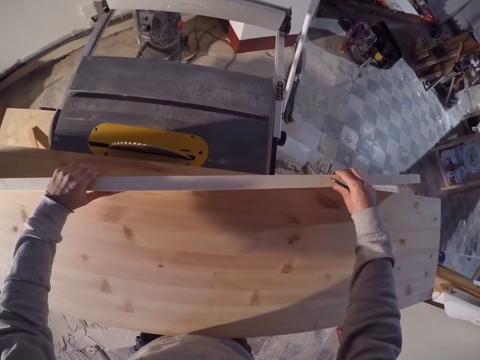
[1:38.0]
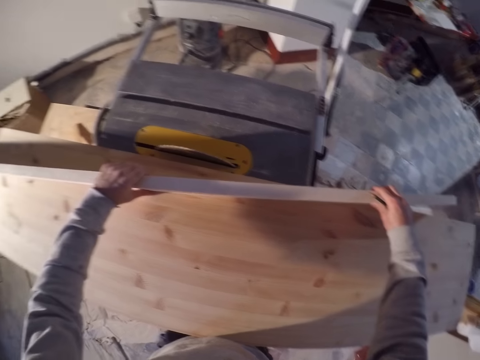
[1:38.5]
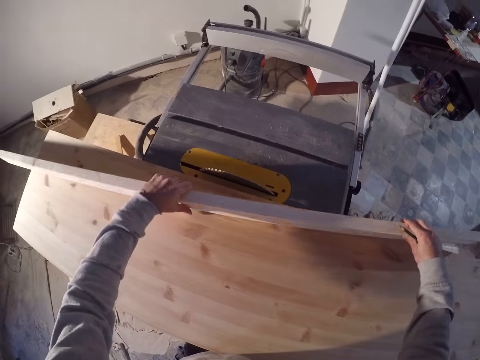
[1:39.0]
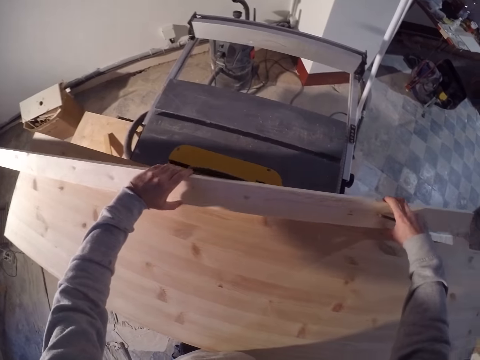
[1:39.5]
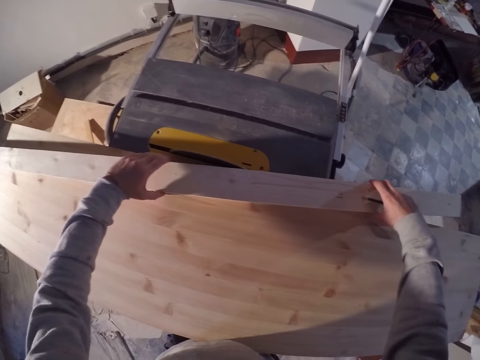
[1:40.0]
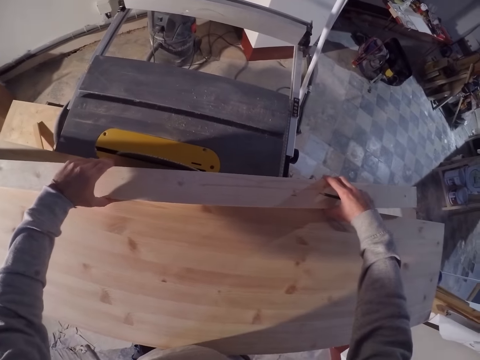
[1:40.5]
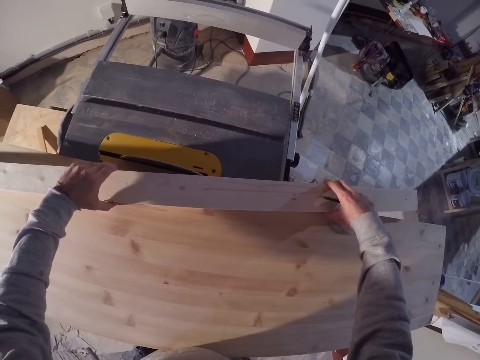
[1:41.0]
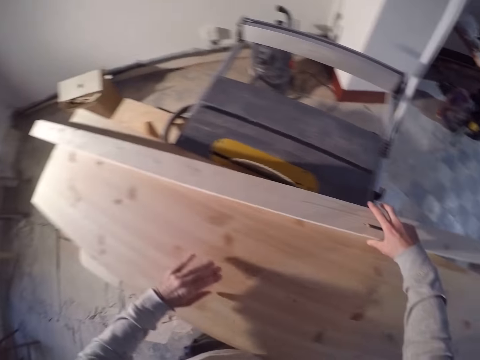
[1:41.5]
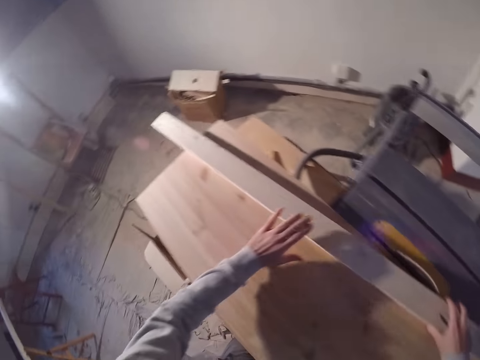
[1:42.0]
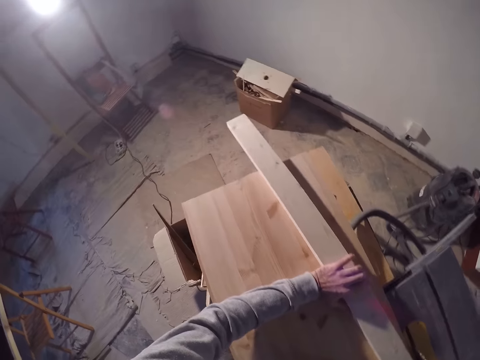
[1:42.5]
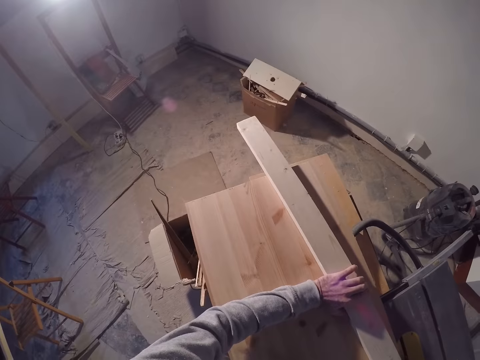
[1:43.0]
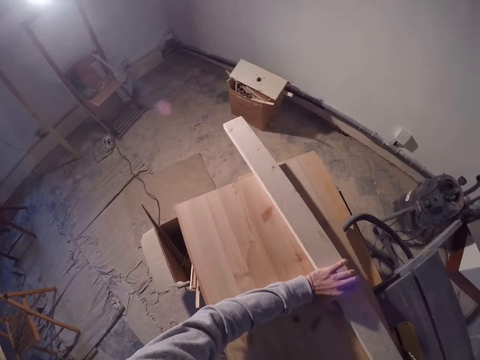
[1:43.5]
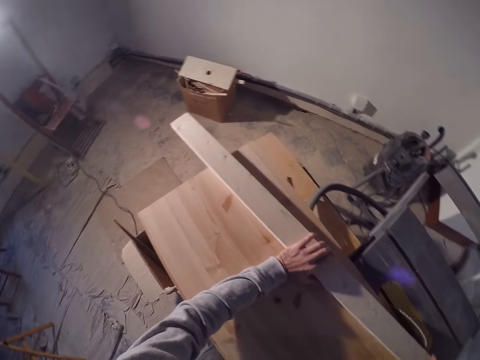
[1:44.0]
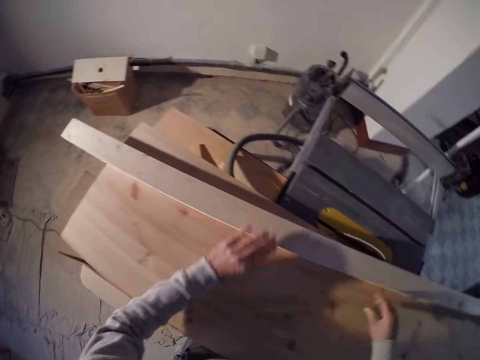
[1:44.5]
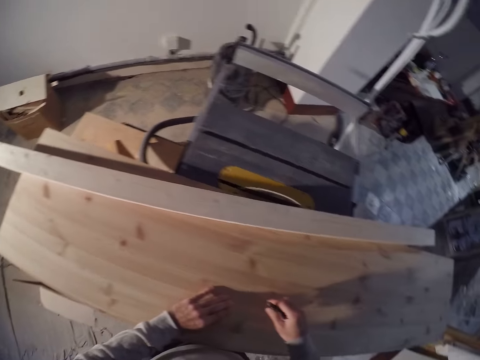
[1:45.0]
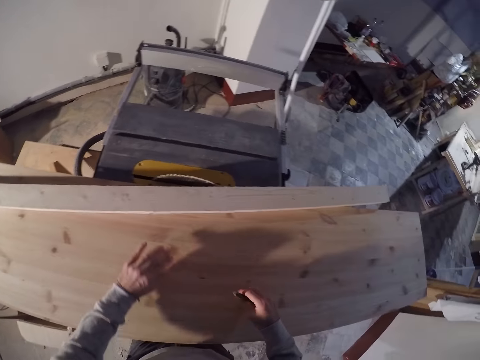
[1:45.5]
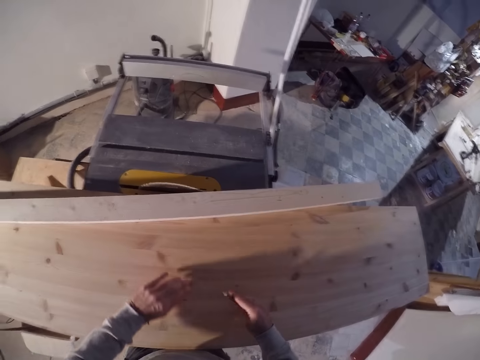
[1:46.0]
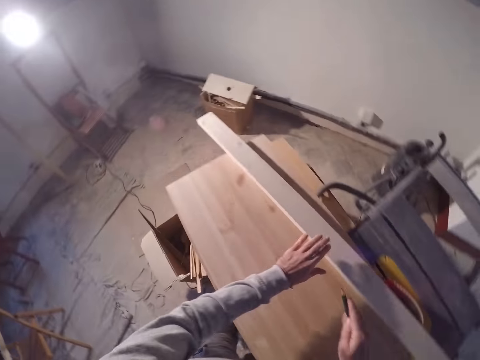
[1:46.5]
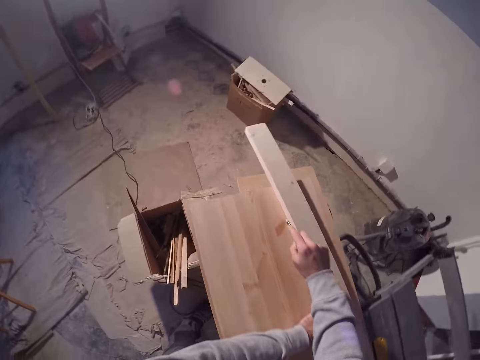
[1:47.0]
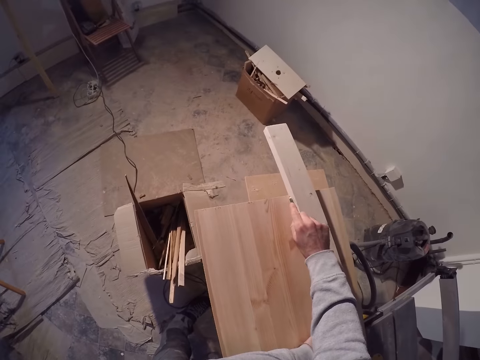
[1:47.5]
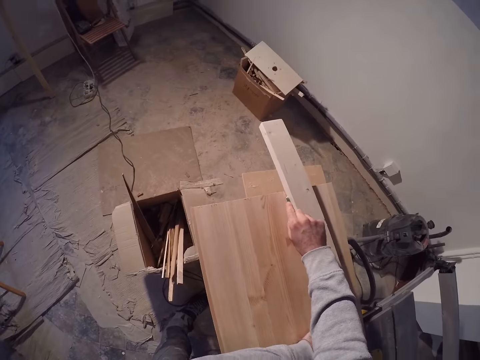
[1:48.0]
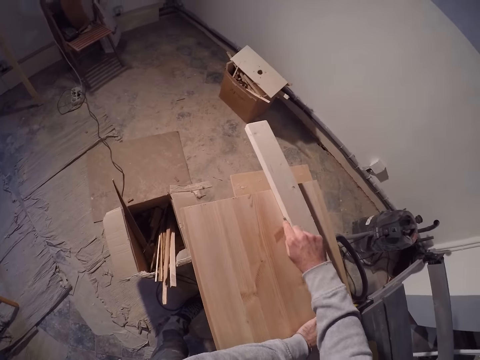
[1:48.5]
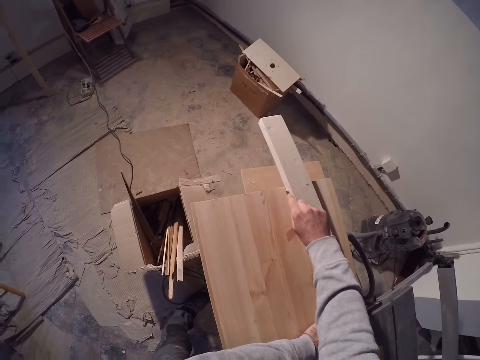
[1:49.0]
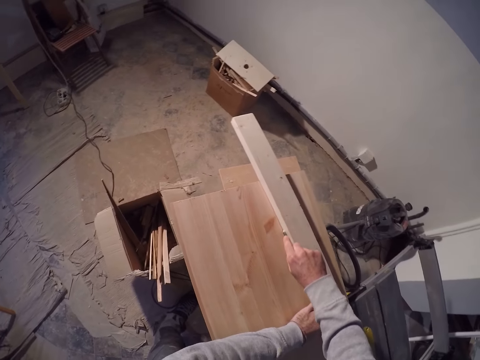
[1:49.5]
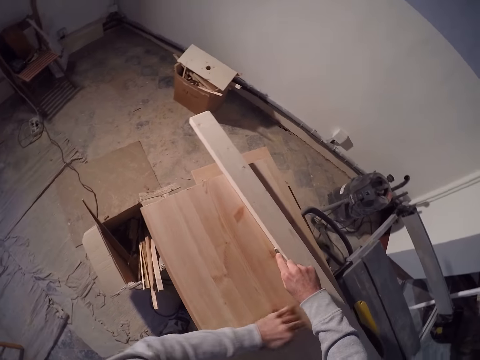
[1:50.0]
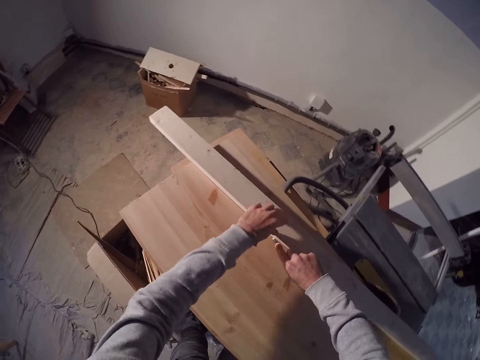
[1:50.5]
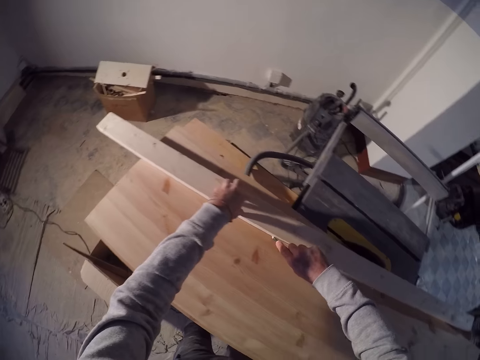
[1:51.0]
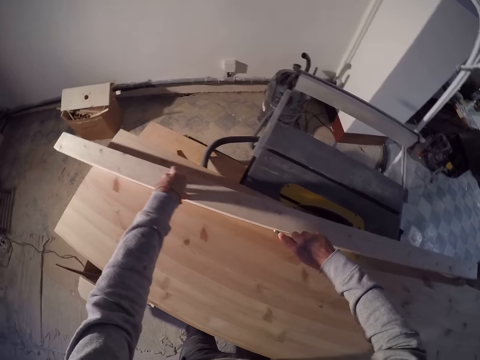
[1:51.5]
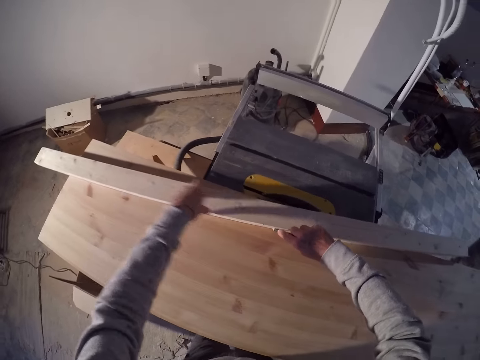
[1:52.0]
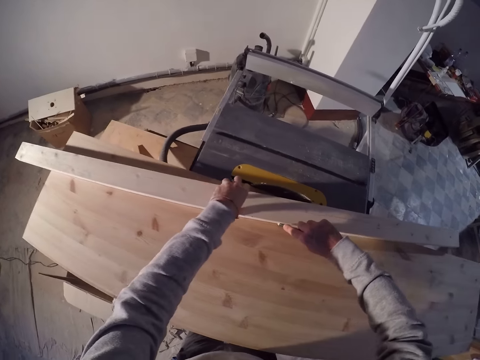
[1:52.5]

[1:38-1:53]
The camera wearer holds the wood on the plank with his left hand. He marks the plank along the wood with the pen in his right hand.

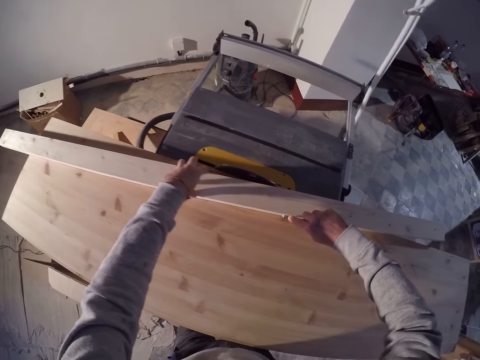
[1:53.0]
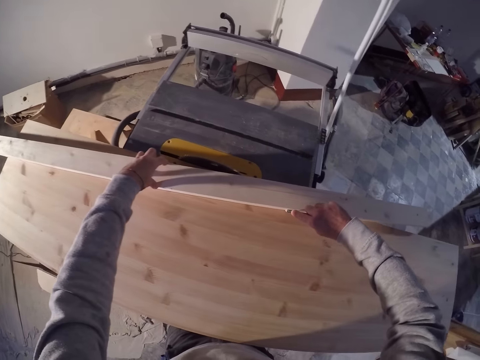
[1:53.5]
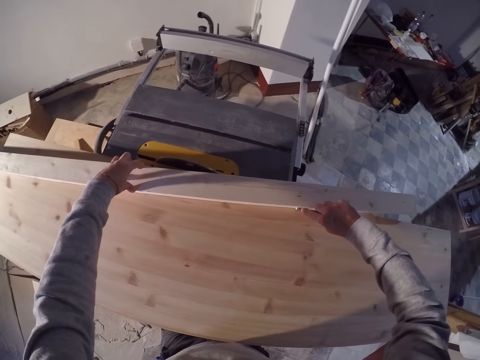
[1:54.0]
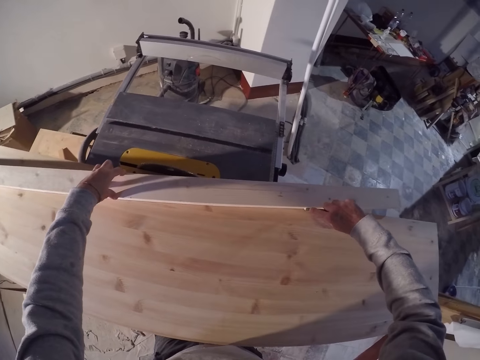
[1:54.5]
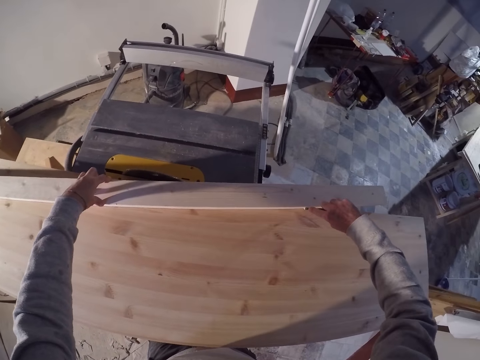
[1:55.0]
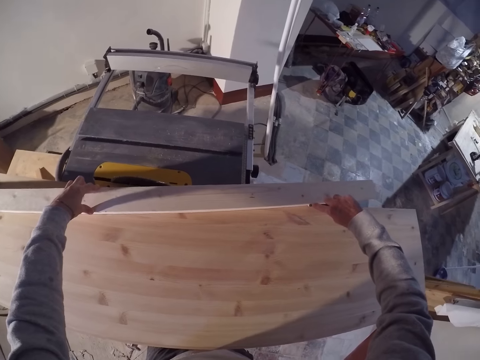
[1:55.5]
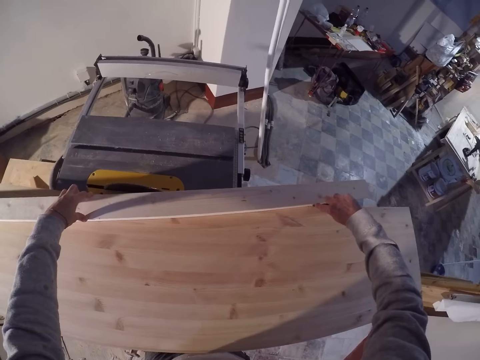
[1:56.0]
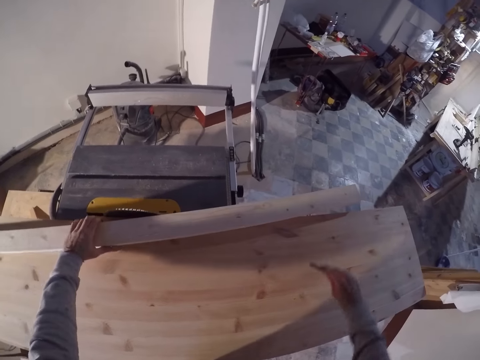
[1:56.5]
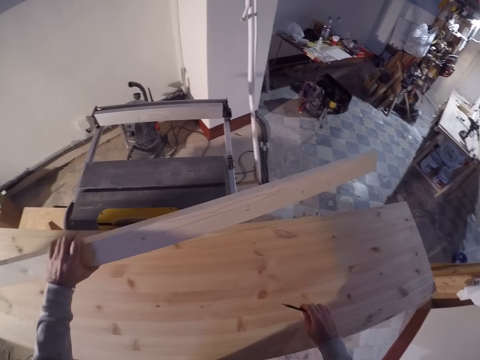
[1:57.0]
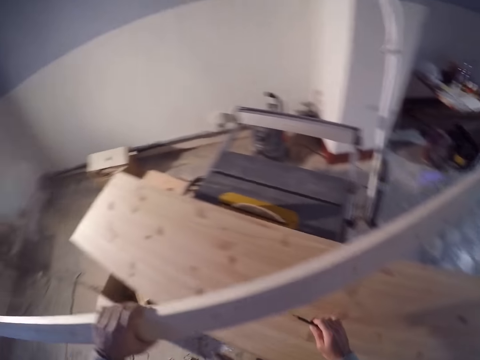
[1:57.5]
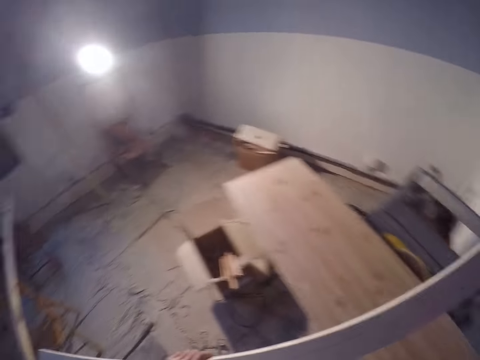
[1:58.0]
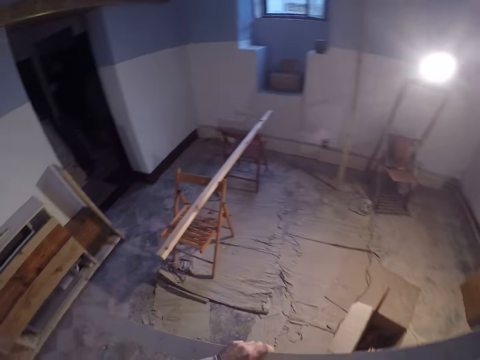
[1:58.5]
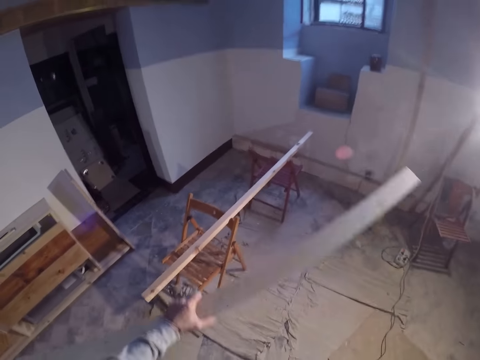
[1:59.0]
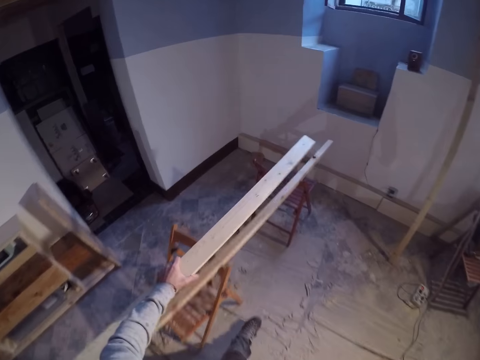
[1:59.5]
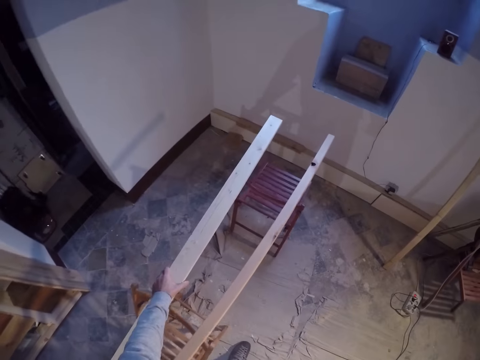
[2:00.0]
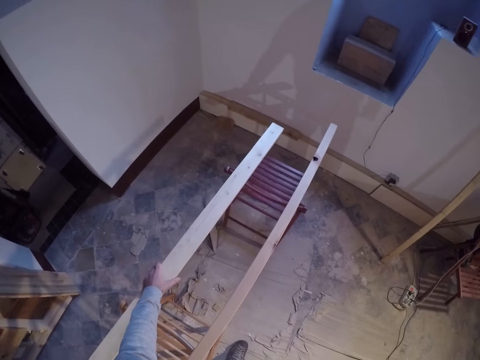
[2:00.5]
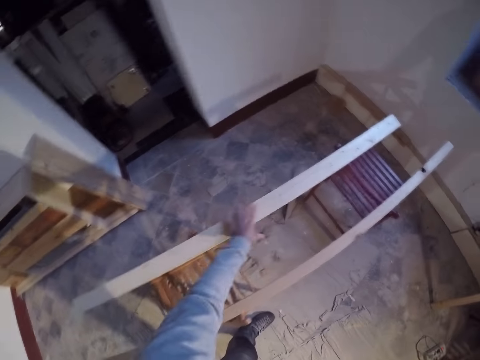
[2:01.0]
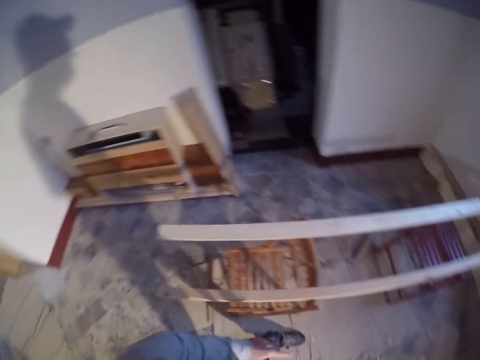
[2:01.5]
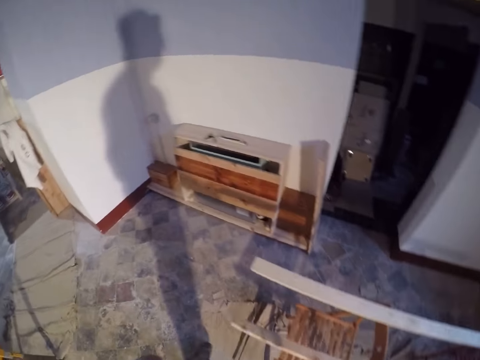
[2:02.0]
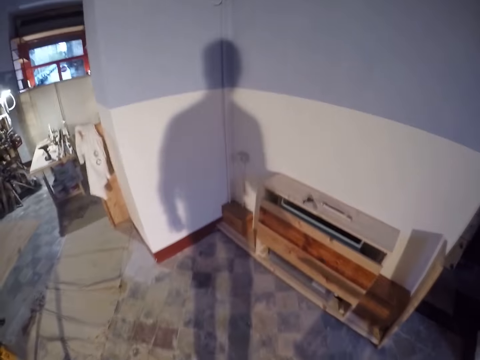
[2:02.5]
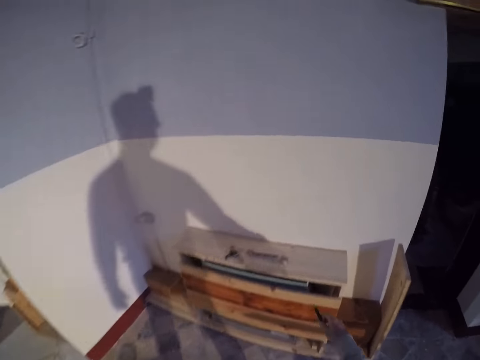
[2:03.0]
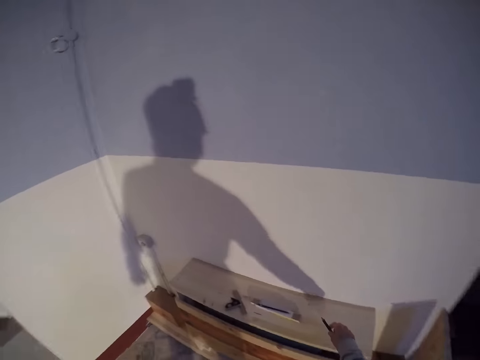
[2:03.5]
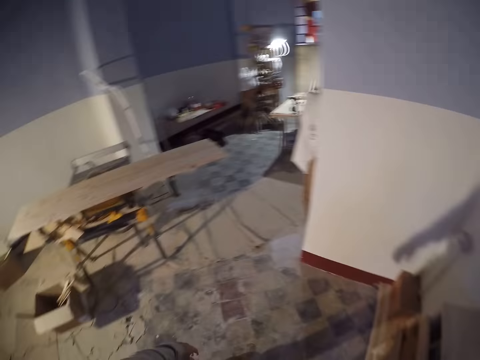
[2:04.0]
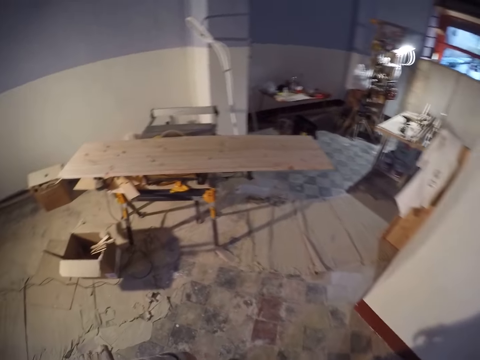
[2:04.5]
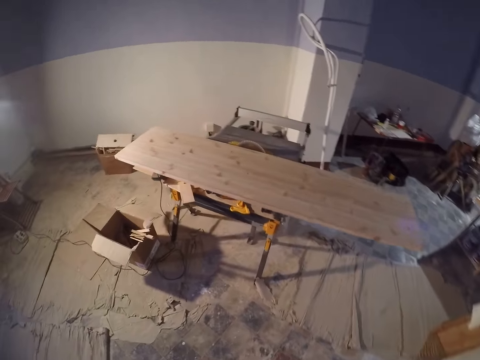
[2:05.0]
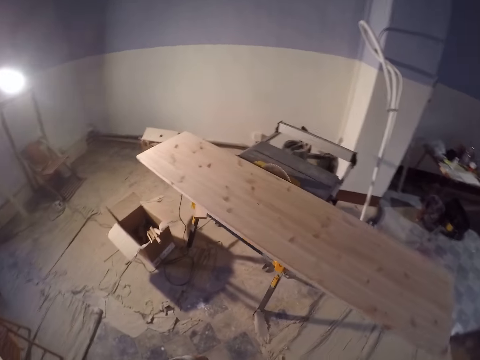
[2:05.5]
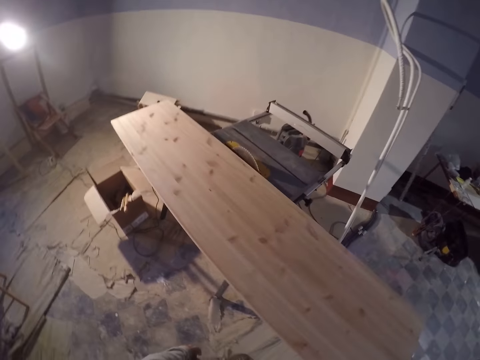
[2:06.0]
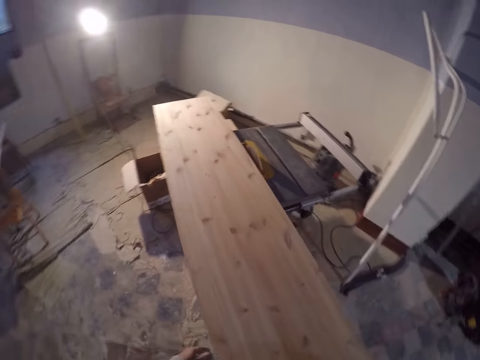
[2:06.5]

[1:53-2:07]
The camera wearer picks up the wood on the table saw with his left hand. He walks to the chairs in the room. He puts the wood in his left hand on the chairs. He turns towards the cabinet. He puts the pen in his right hand on the cabinet. He walks to the table saw.
